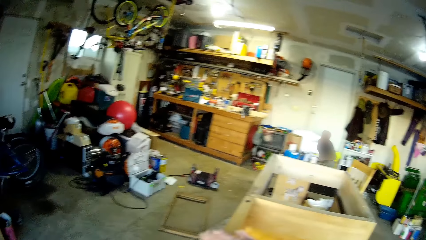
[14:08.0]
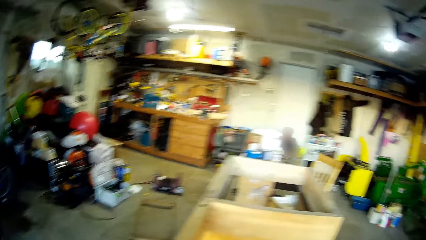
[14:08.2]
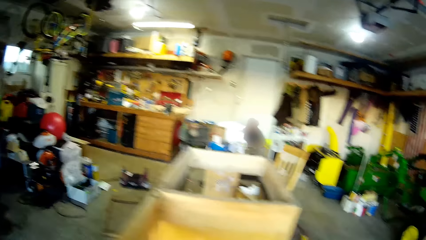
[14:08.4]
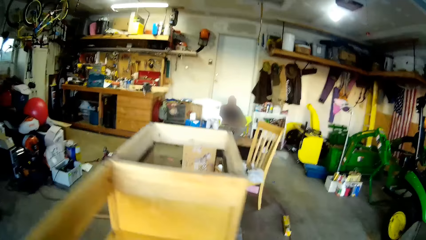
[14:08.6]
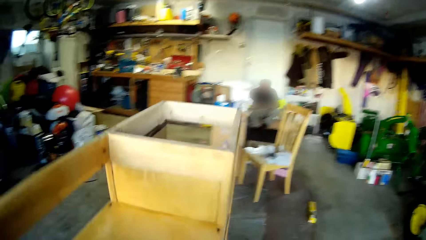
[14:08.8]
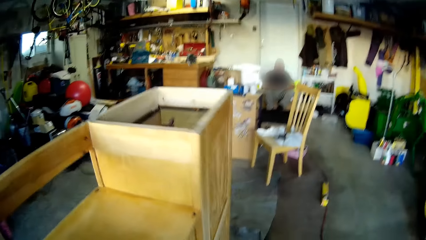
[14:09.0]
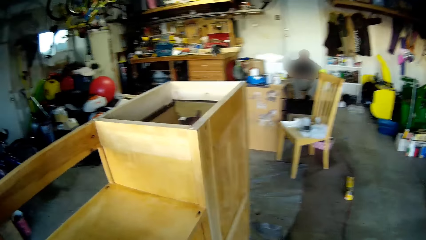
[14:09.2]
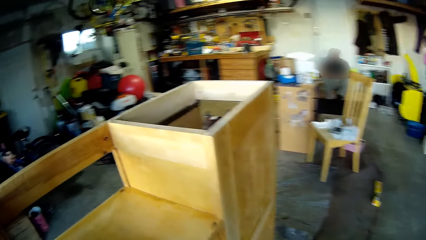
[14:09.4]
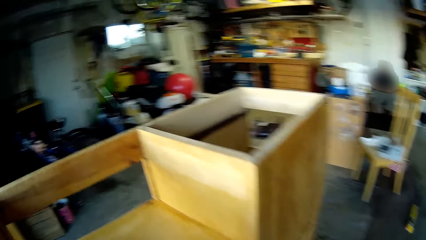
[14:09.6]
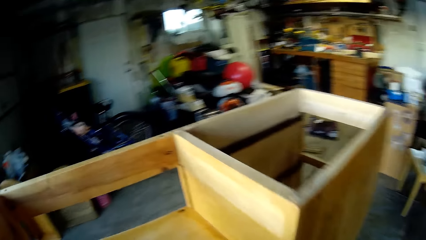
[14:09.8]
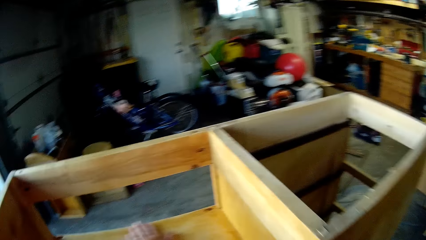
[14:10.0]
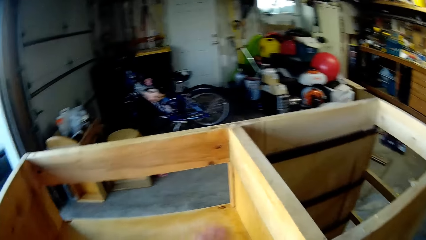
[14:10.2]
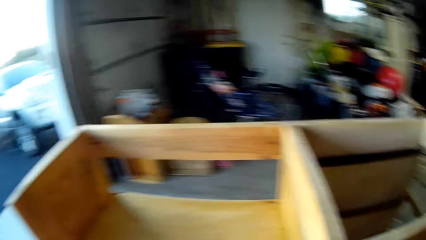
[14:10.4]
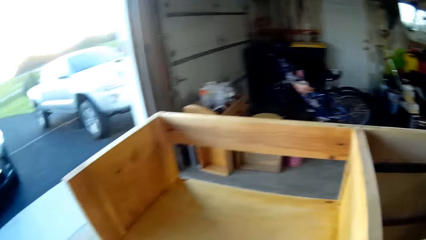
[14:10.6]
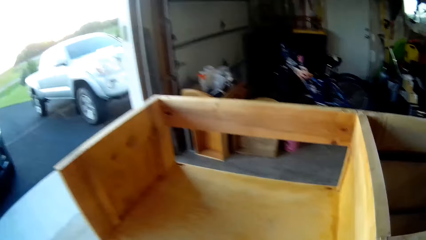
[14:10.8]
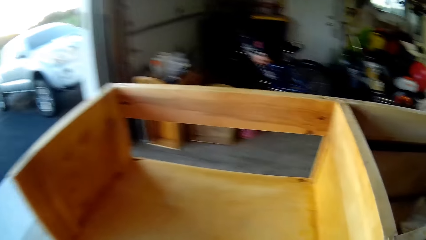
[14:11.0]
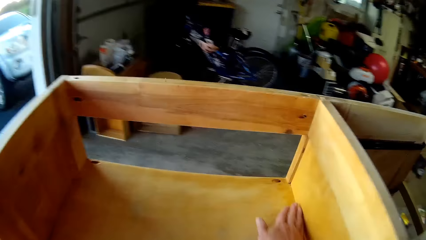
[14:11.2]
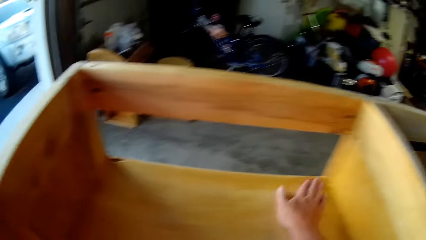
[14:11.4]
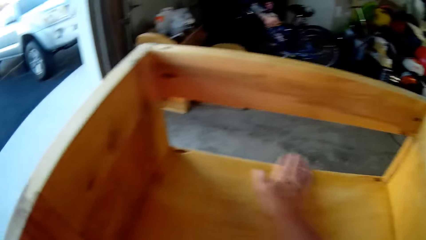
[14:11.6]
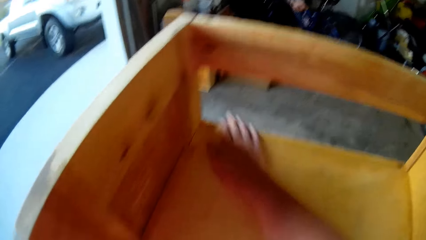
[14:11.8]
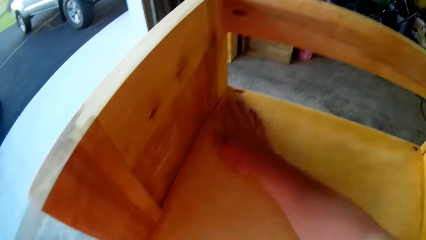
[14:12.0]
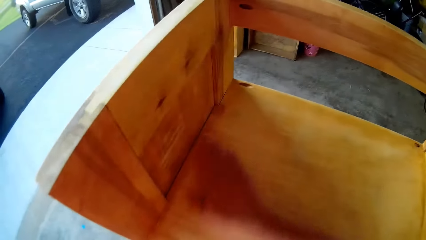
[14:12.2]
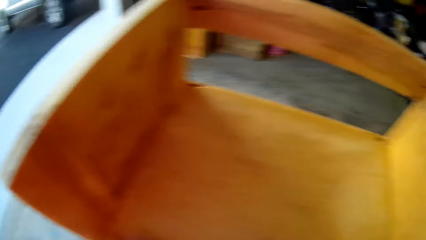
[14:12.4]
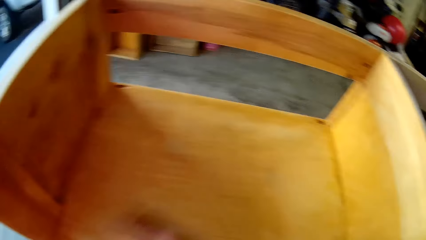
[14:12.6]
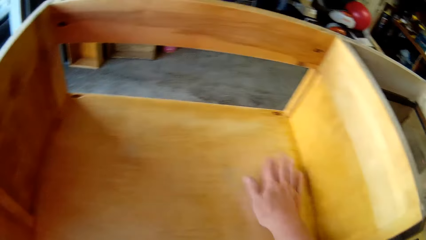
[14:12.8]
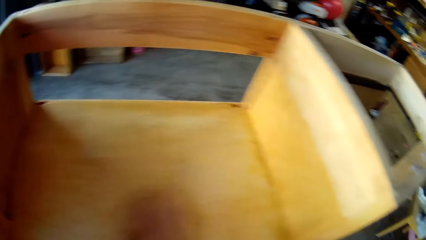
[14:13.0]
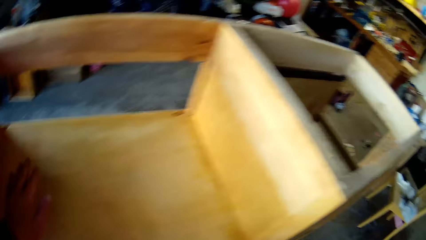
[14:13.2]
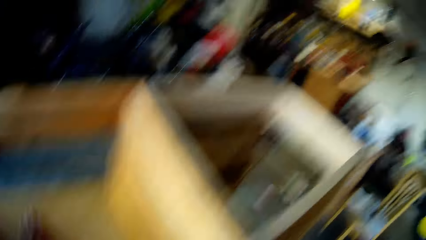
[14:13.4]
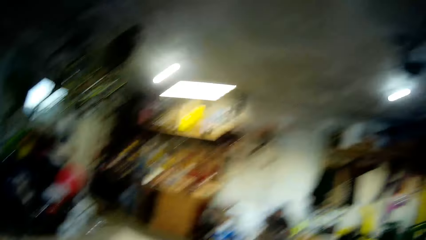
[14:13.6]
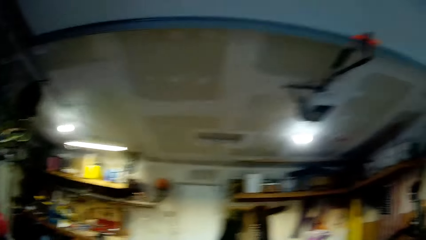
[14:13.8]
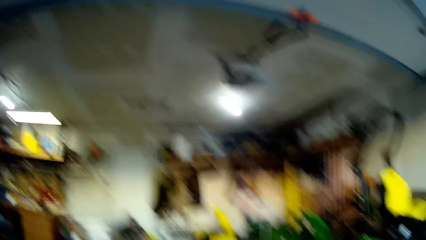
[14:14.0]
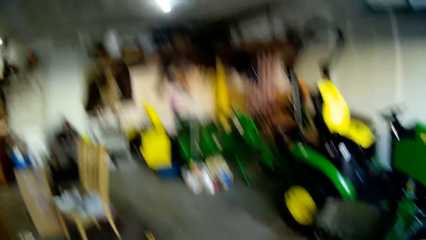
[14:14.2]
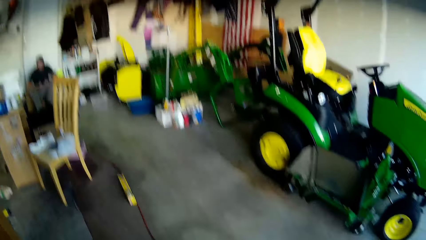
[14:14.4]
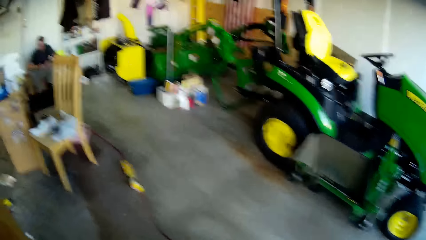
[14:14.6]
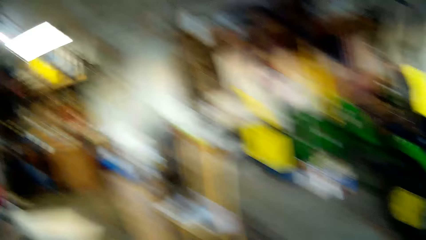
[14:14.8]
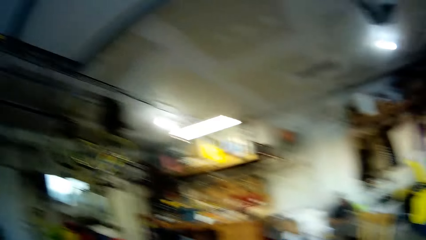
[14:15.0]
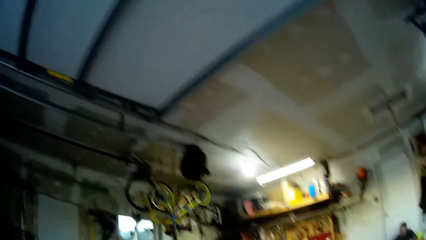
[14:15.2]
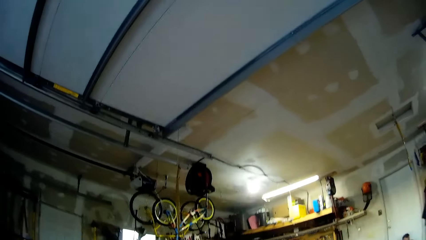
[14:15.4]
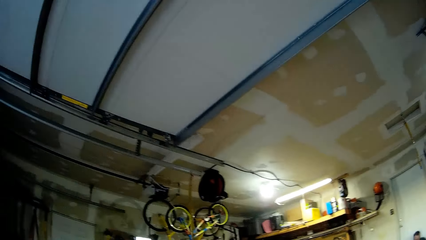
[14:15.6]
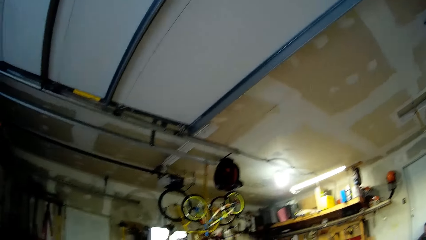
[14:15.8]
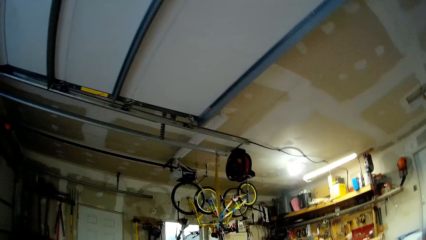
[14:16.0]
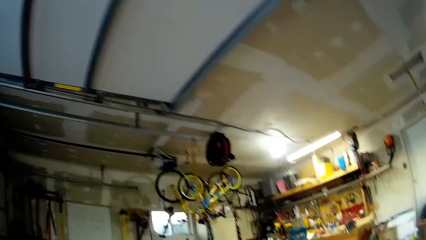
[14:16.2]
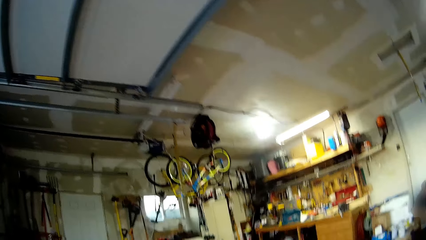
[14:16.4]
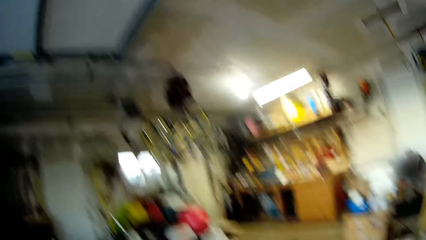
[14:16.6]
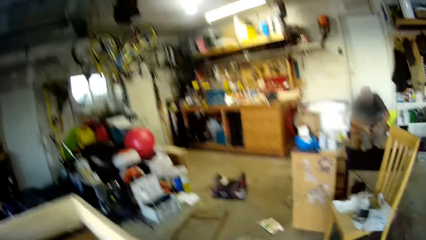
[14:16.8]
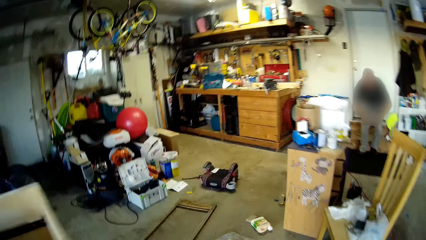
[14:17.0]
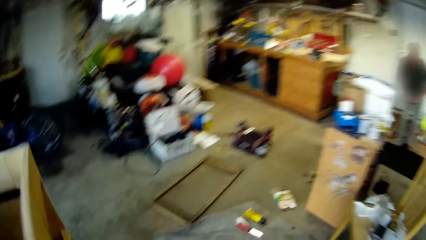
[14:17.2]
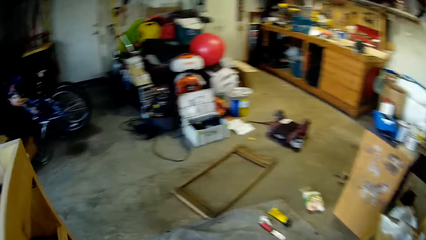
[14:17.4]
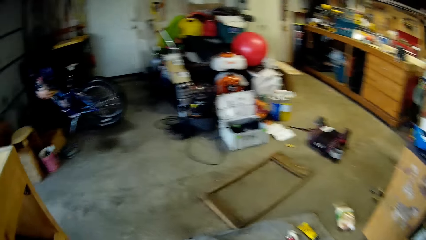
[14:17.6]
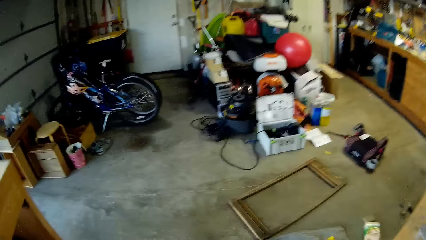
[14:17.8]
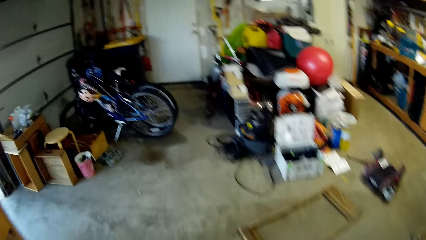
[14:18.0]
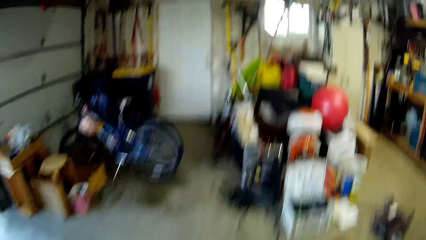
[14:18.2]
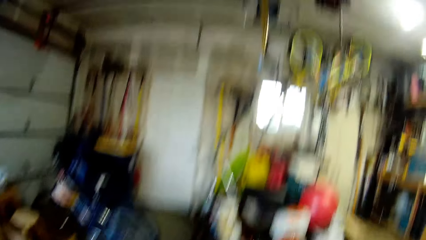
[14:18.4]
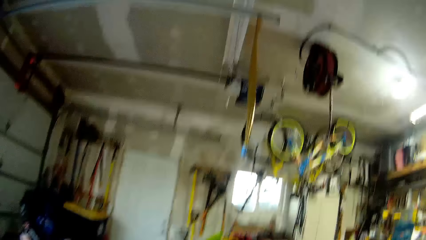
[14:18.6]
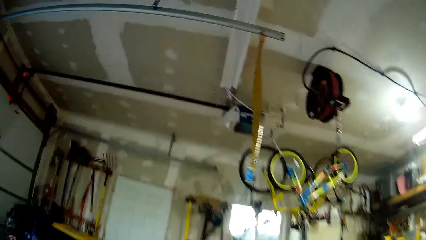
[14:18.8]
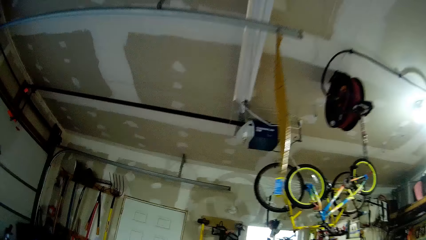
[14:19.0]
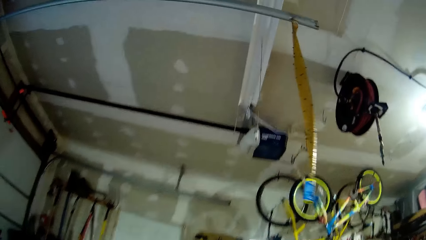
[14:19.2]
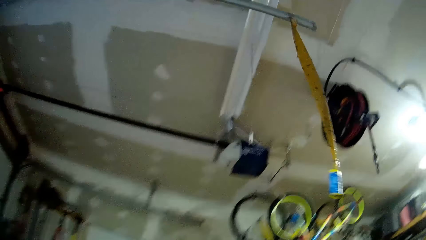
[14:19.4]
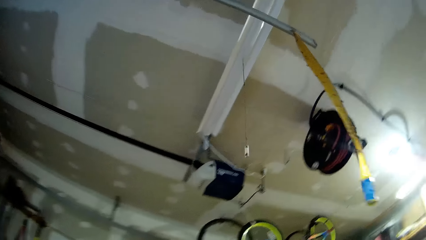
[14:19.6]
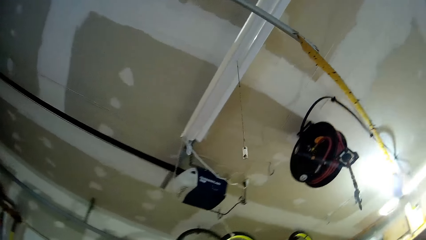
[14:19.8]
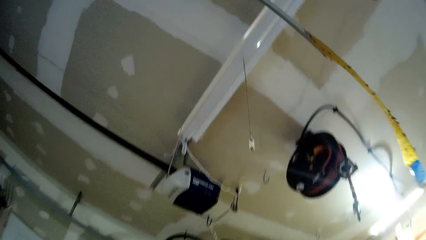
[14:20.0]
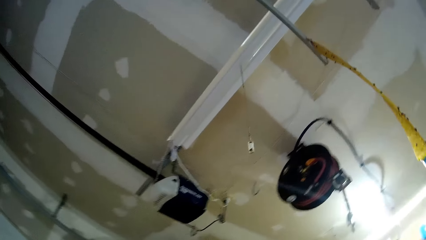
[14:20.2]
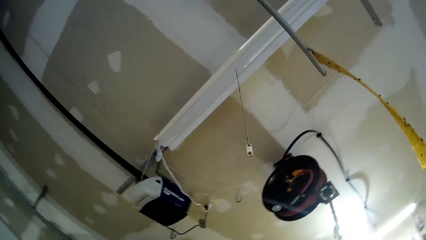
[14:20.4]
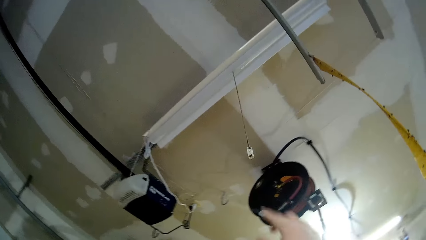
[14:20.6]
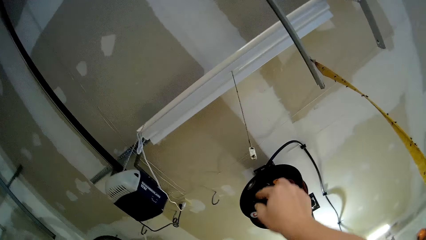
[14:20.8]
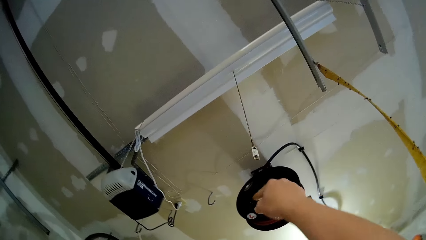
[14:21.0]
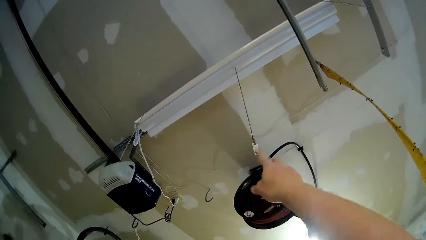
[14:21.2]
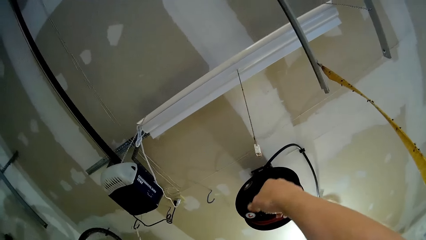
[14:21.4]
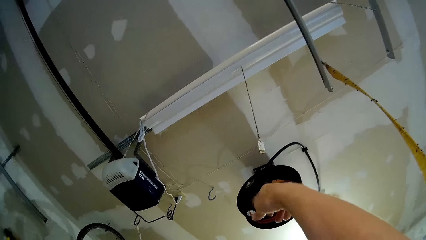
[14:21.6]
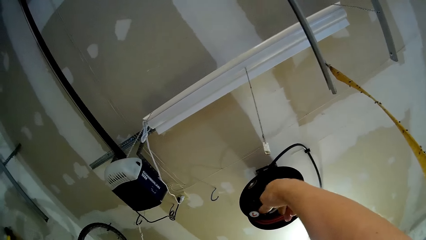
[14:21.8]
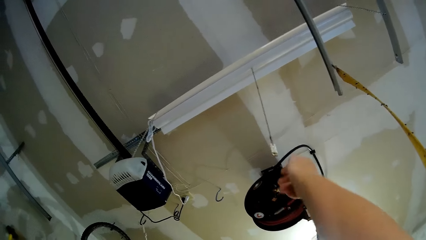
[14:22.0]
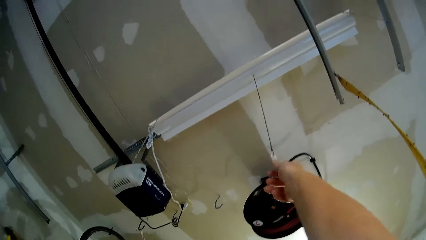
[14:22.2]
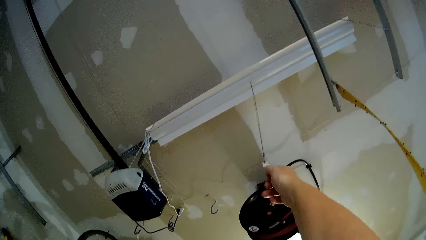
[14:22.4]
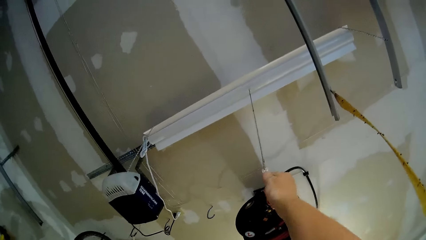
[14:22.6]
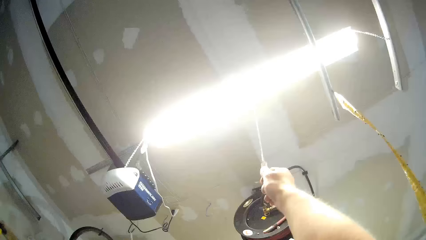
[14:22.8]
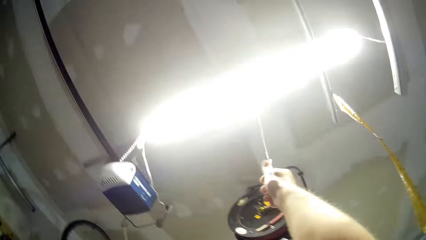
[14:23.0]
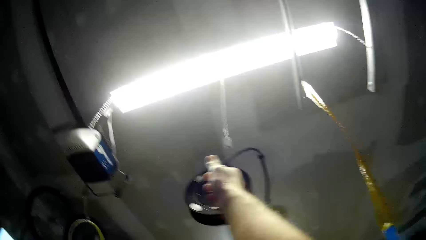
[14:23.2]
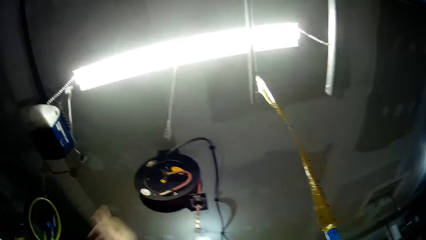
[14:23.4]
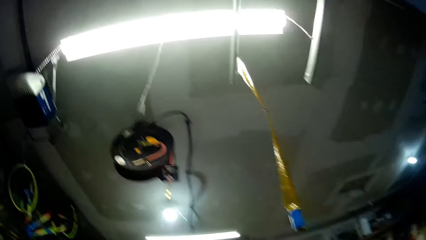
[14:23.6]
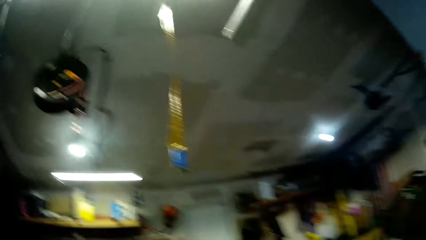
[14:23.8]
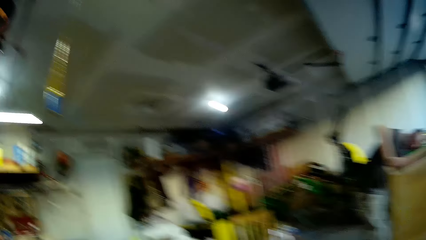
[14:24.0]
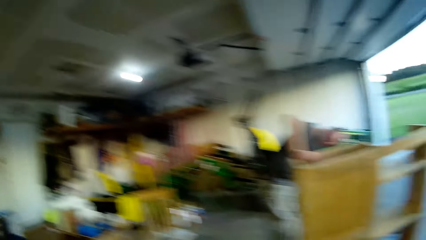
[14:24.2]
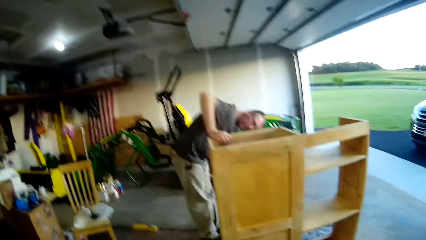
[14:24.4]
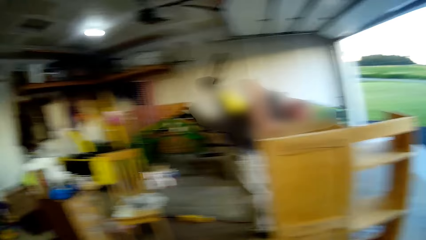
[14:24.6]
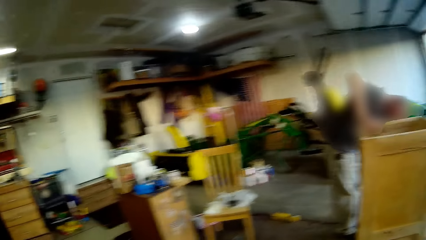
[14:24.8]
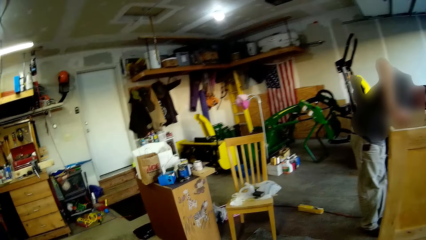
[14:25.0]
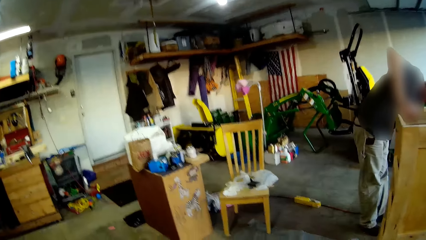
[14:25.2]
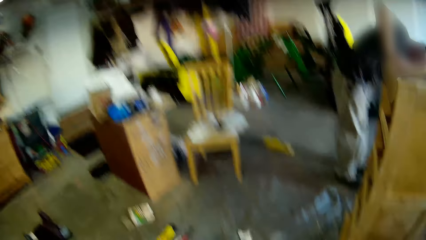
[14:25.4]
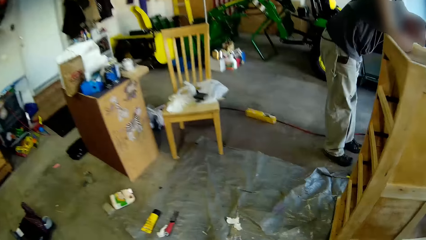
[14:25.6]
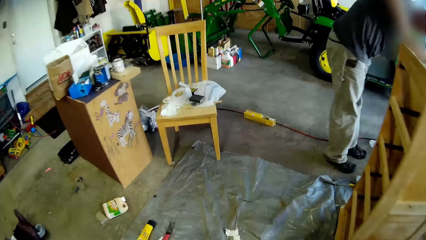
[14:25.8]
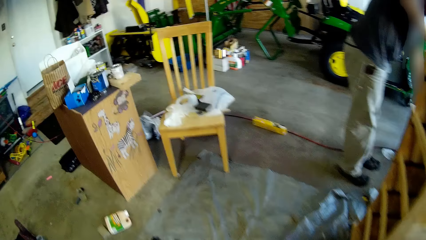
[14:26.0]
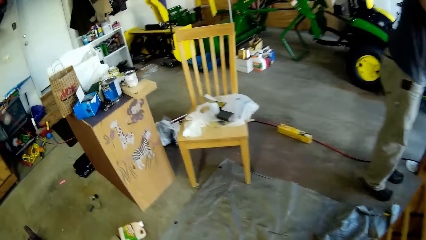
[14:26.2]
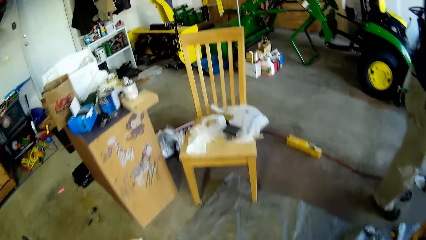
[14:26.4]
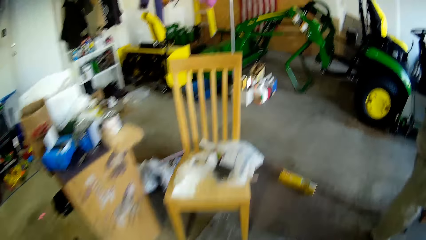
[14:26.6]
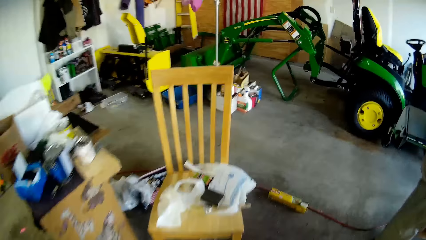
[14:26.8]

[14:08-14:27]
The camera wearer dusts off the shelf. He smoothens a wood with his hands. He looks around and walks. He turns on the lights. He looks around and walks.
